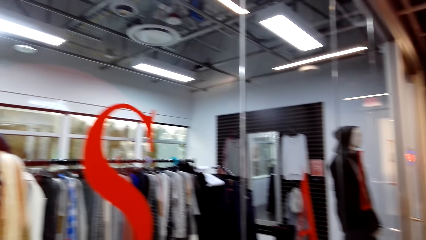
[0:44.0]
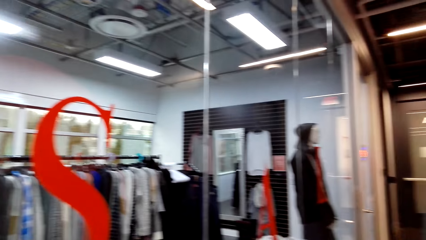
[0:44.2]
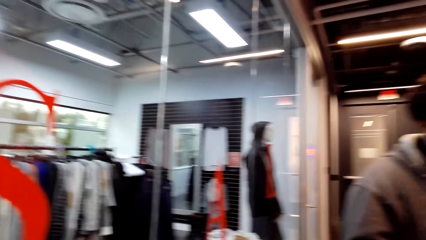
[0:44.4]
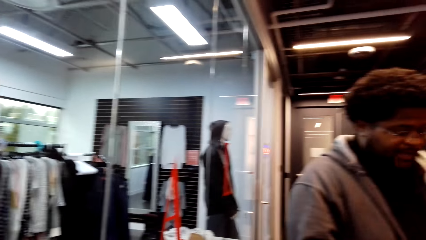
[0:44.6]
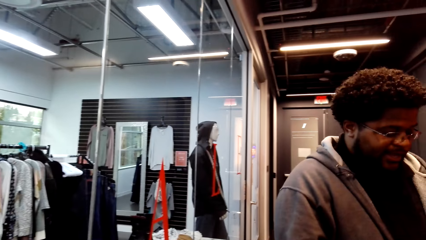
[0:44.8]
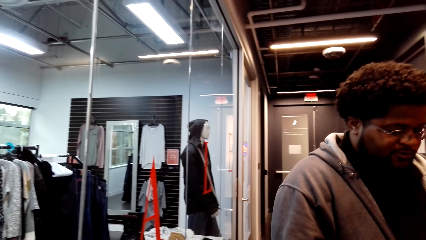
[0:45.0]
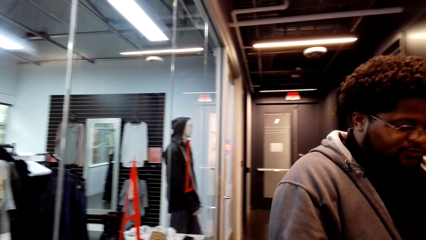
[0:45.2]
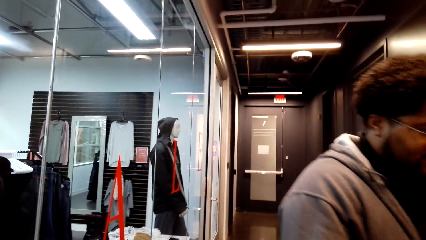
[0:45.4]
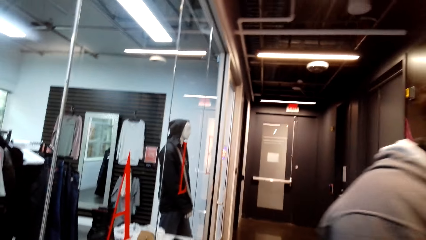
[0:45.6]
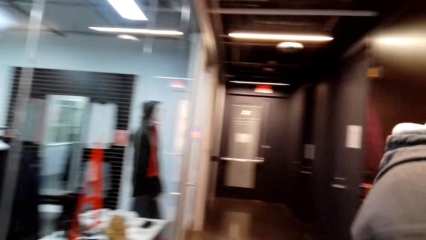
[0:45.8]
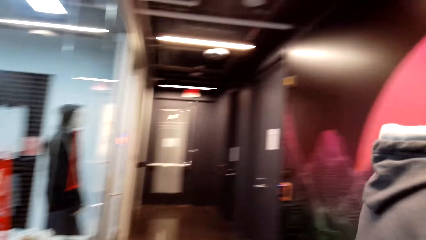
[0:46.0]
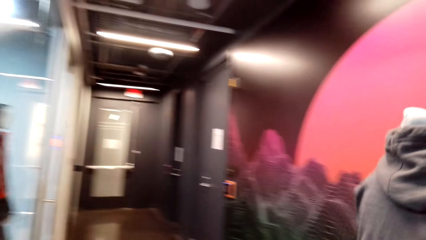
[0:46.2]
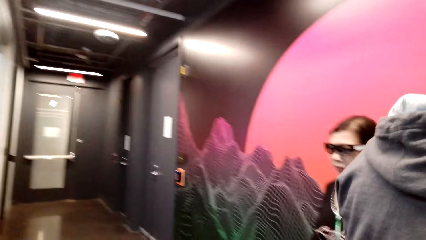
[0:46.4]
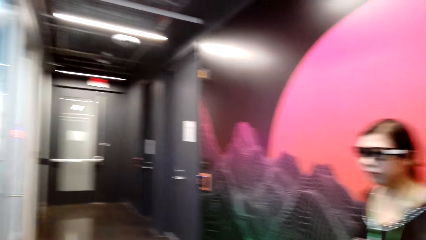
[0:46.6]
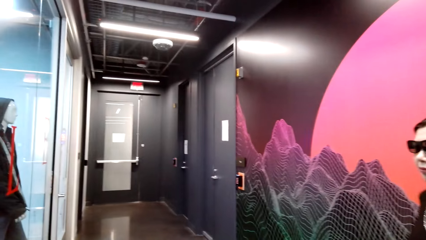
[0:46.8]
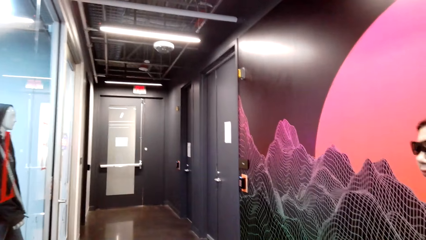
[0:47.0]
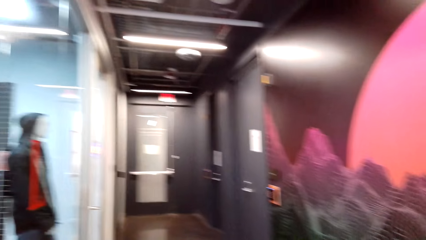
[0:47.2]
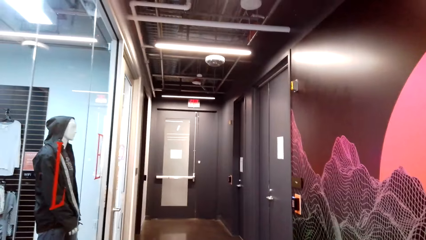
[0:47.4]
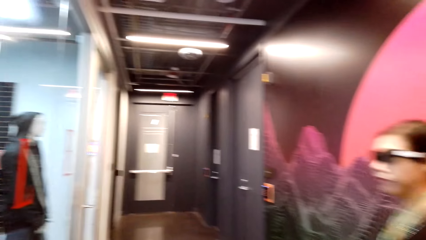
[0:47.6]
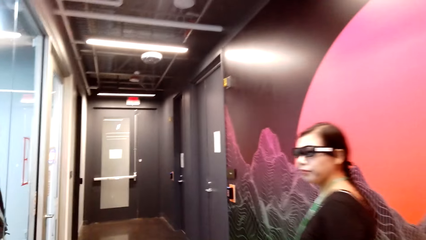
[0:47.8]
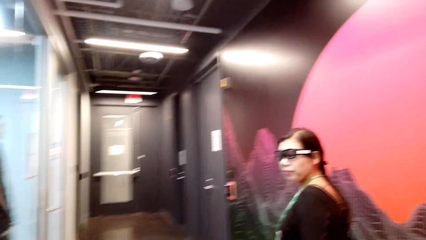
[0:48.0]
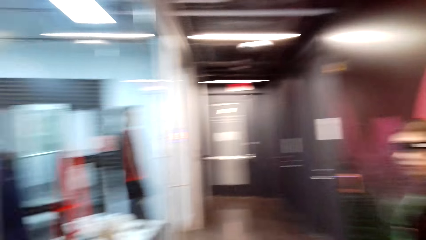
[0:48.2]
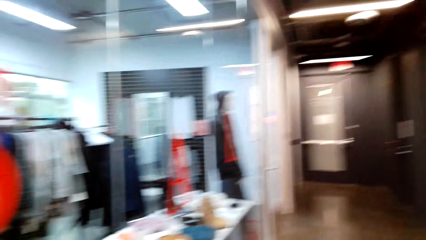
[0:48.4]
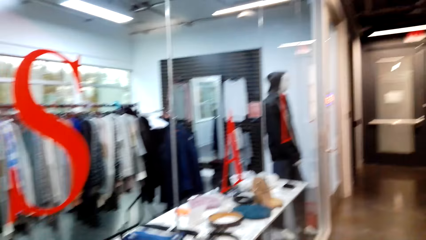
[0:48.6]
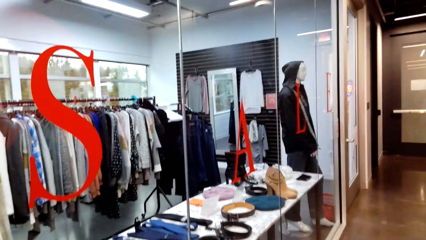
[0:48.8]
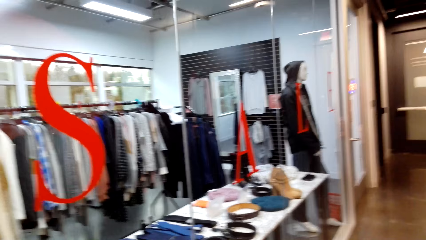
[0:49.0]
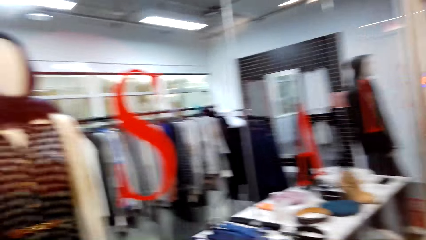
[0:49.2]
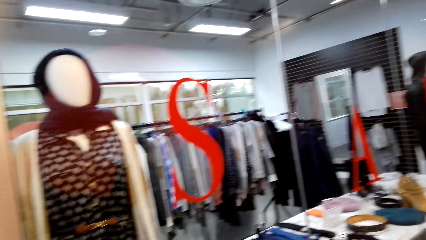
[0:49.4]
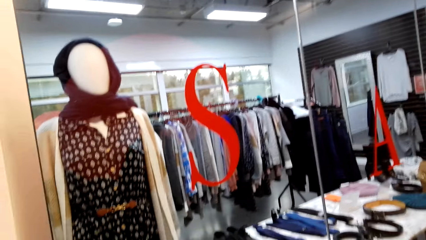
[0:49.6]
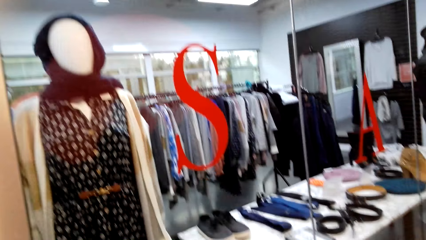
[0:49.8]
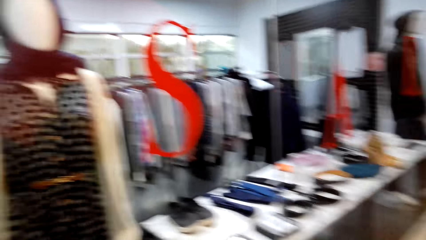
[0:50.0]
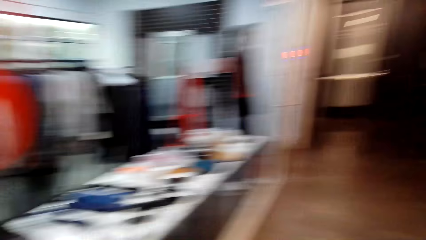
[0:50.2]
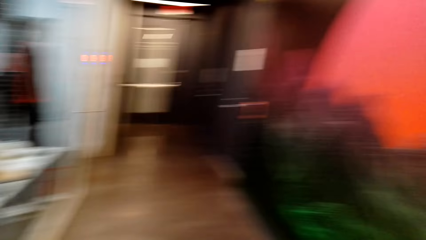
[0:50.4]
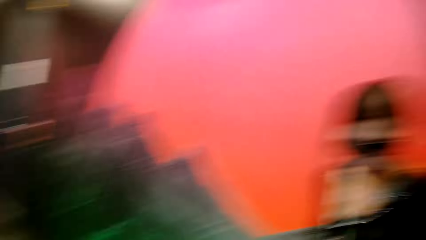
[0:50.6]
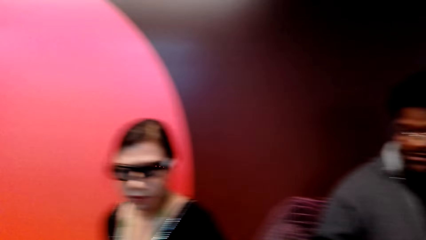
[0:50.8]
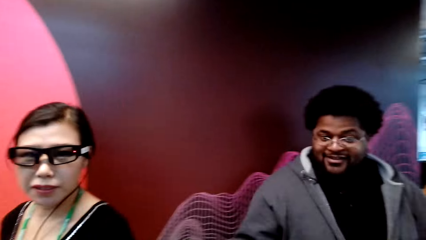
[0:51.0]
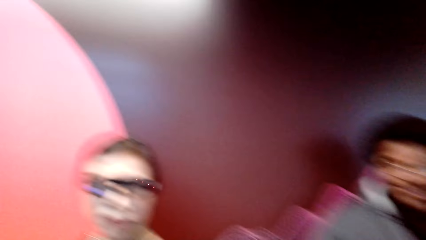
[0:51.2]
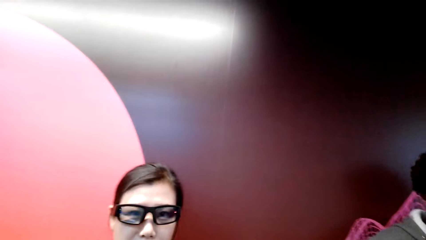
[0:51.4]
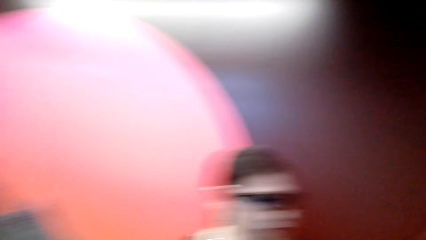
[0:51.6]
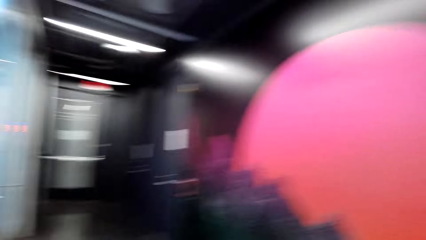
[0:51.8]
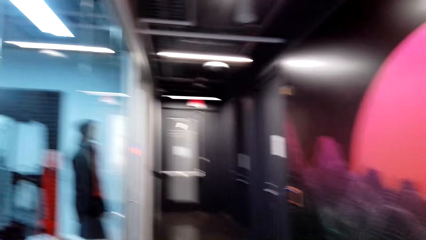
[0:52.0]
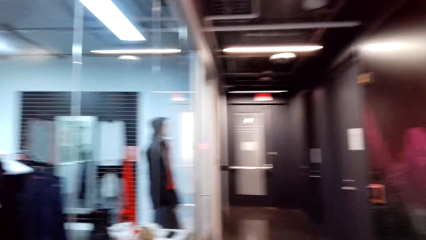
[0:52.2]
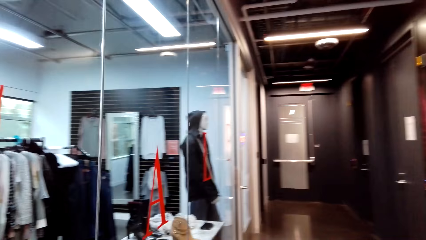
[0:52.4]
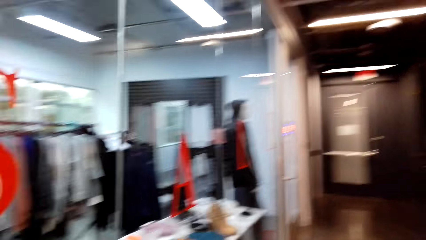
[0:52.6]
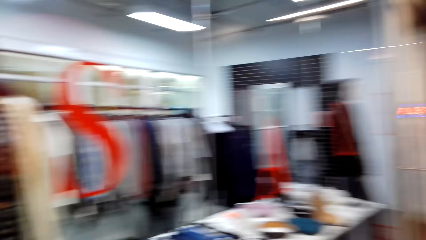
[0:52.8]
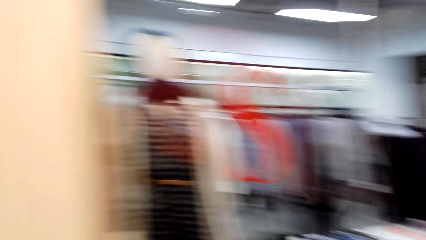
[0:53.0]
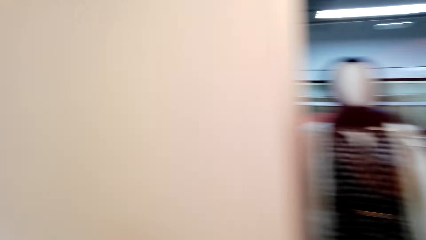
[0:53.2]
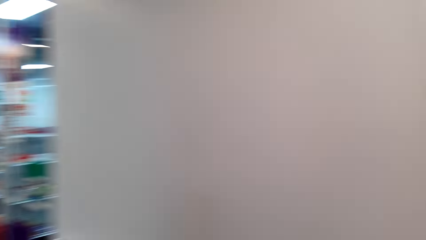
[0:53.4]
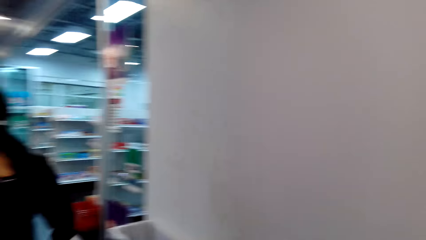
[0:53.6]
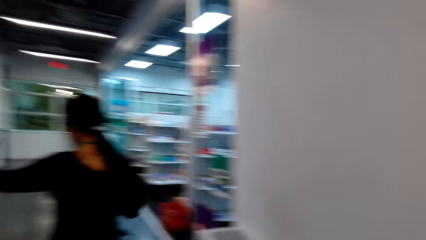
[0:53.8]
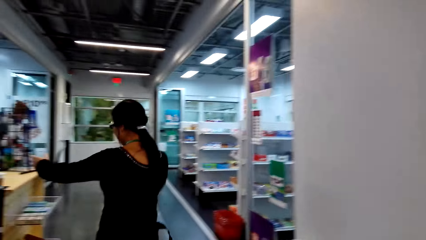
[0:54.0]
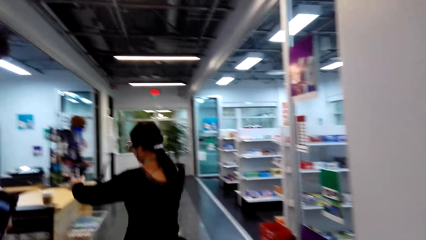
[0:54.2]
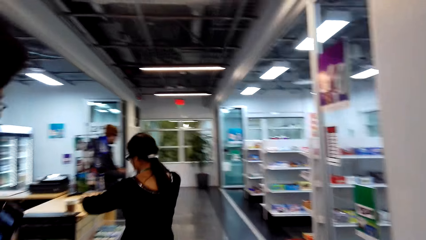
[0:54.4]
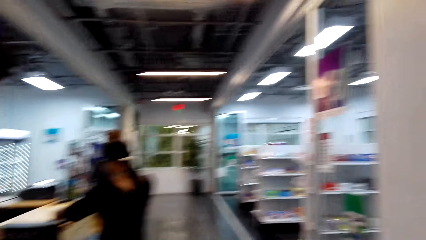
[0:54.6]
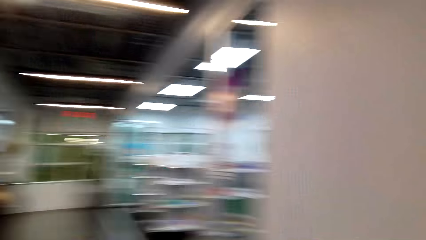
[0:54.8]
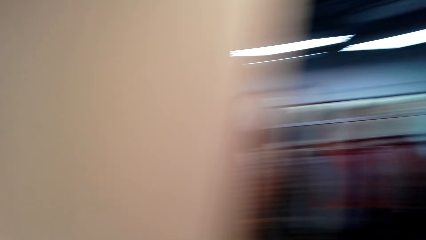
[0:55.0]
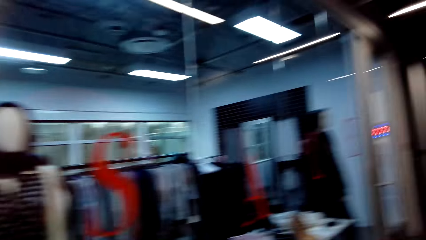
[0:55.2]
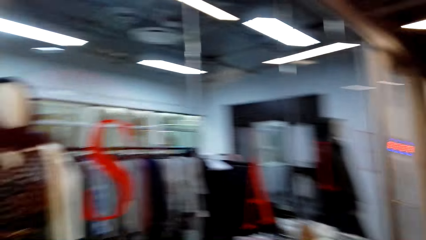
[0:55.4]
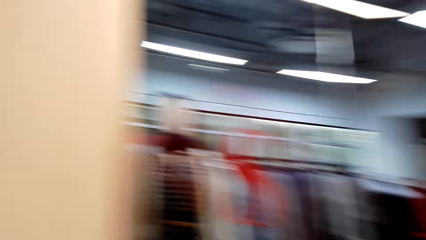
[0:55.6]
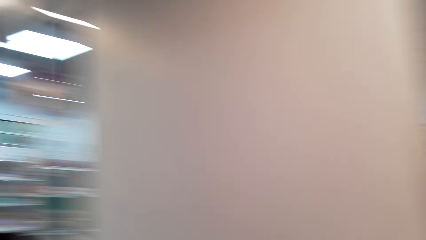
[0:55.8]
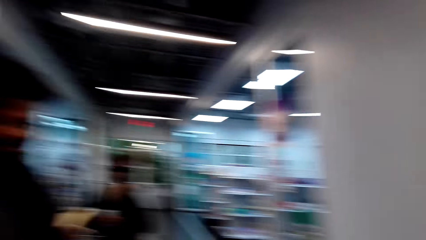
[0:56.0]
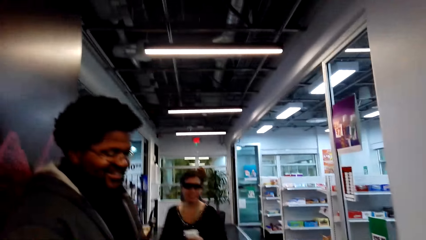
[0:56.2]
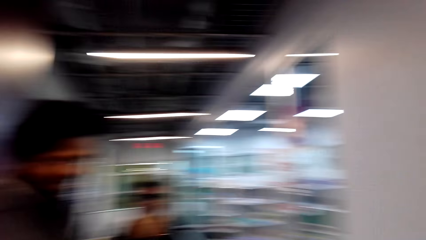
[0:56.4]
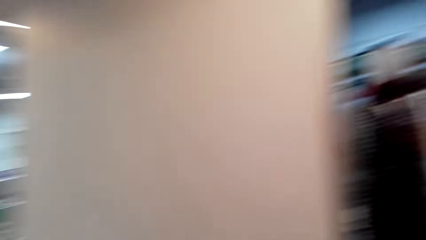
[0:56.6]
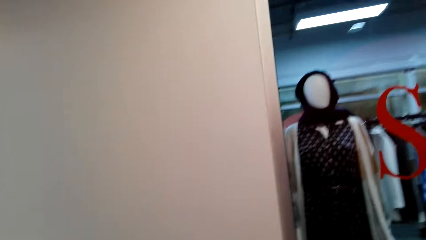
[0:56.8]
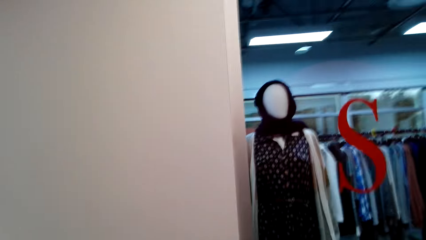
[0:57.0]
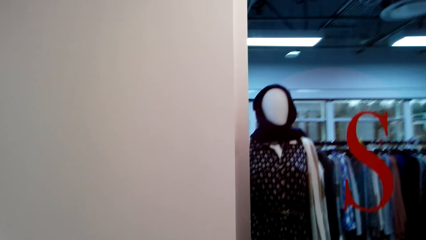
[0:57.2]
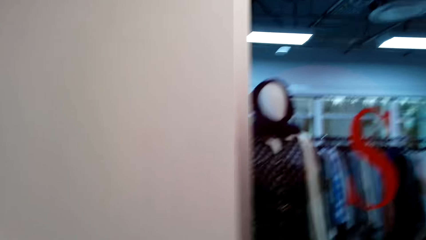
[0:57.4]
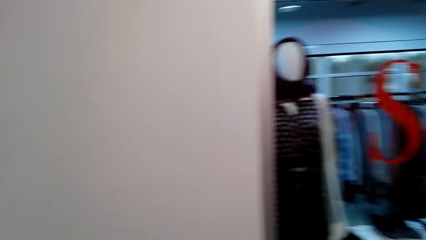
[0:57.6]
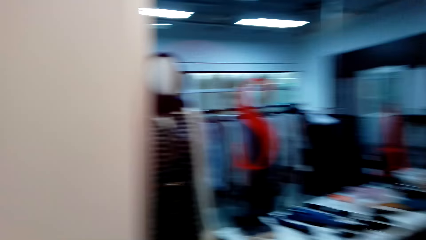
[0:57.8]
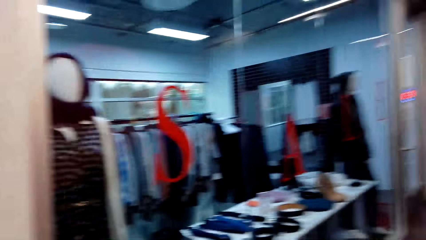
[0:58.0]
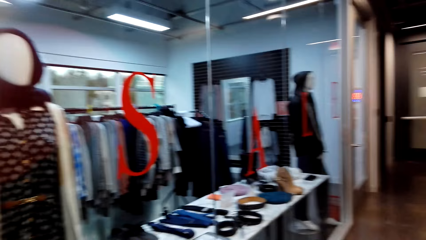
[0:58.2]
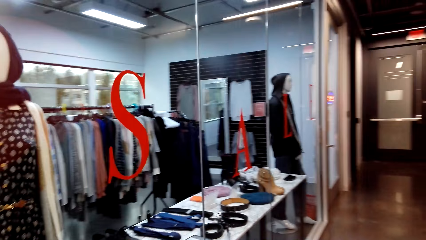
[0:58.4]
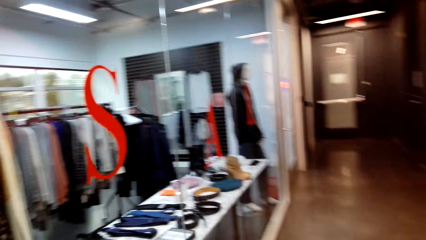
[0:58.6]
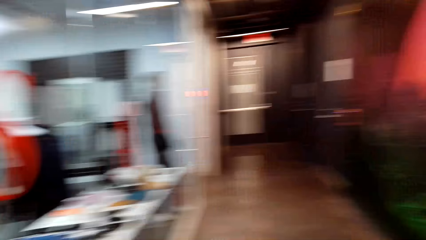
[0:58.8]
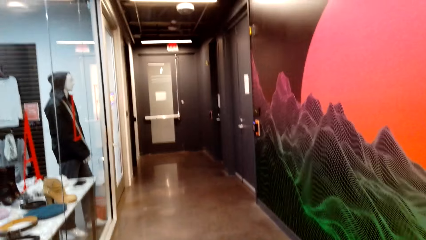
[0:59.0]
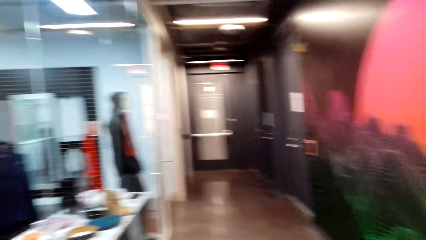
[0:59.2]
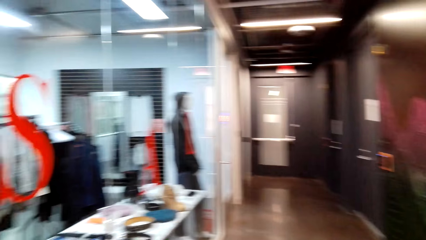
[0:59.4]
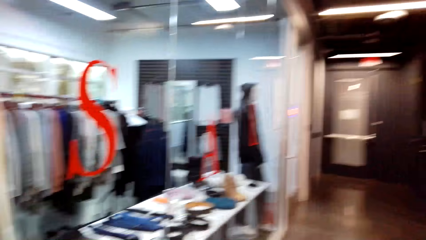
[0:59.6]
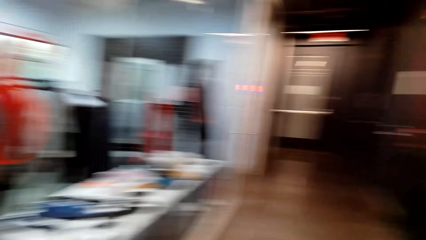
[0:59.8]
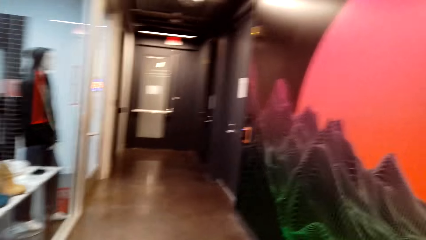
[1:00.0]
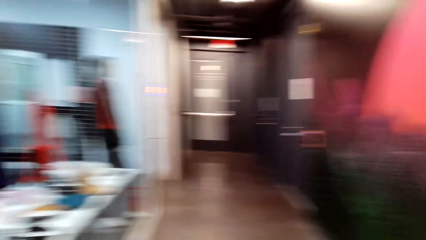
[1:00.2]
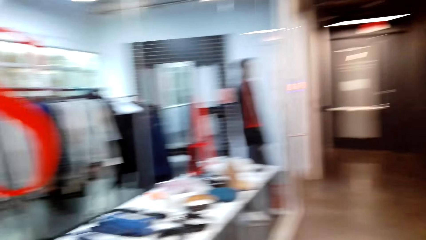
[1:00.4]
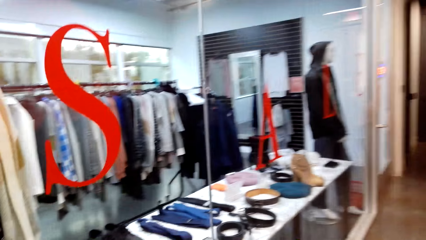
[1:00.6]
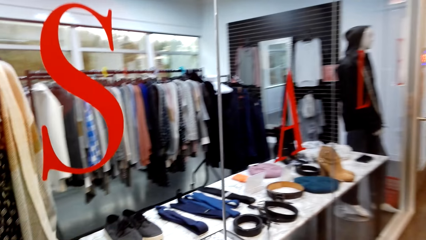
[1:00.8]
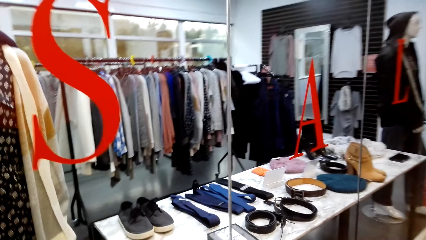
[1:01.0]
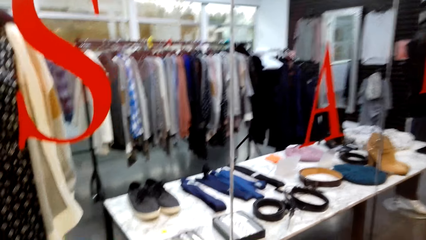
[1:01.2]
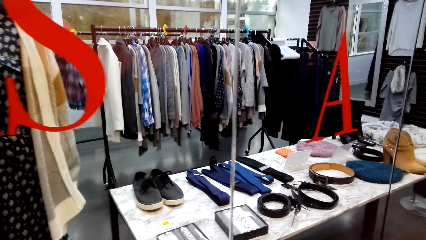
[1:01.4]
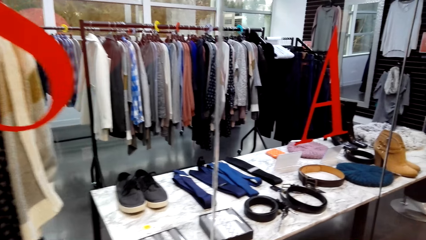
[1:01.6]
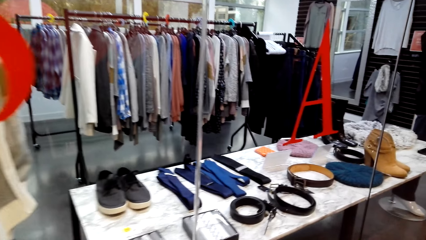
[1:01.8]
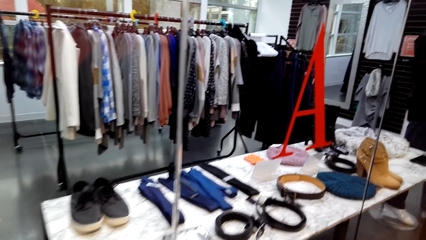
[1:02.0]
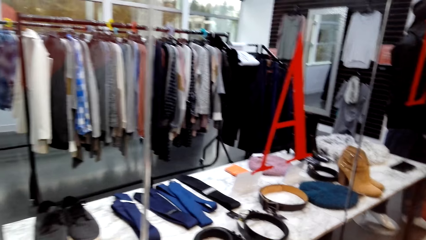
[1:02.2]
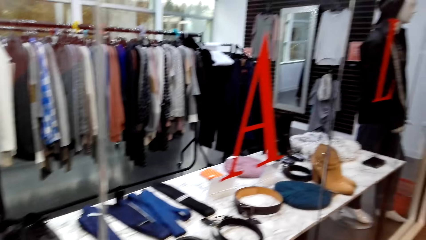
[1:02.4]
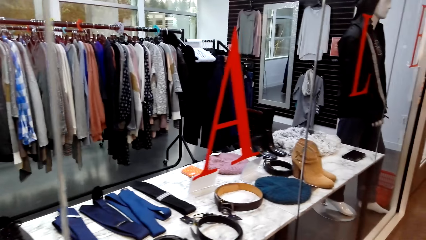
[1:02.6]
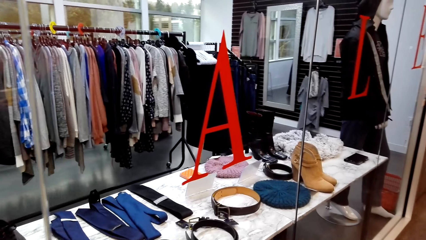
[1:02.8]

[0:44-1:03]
A man talks to the camera wearer. The person moves around. The camera wearer looks around. They talk to the man. Another person walks around. The camera wearer looks around.
